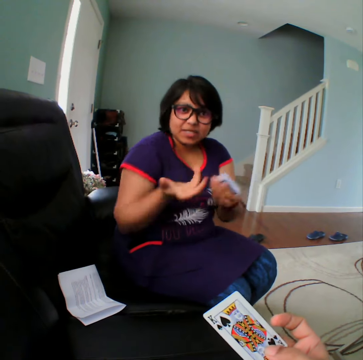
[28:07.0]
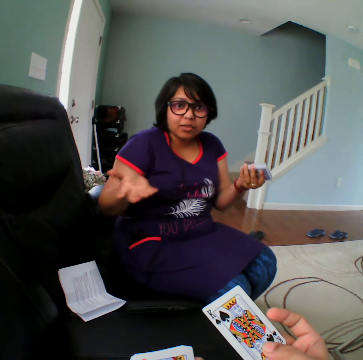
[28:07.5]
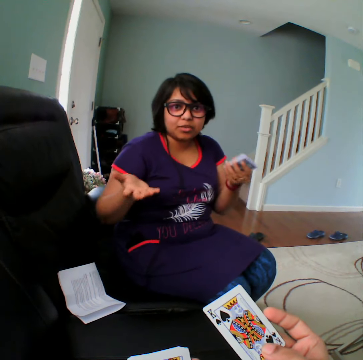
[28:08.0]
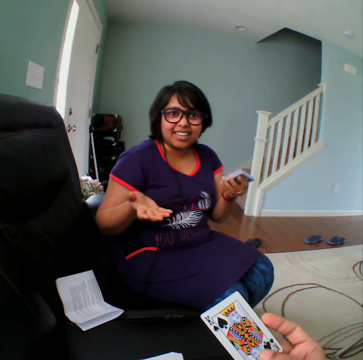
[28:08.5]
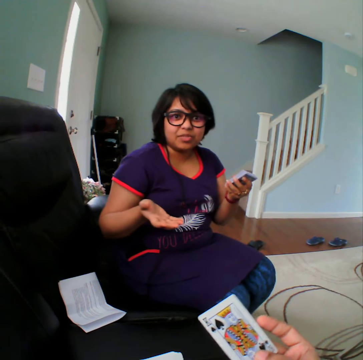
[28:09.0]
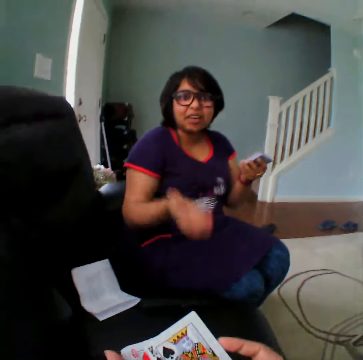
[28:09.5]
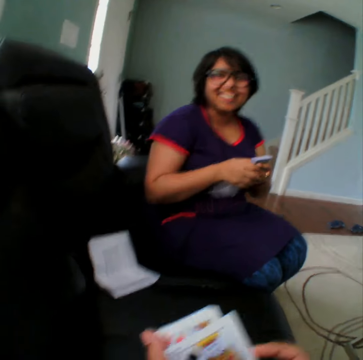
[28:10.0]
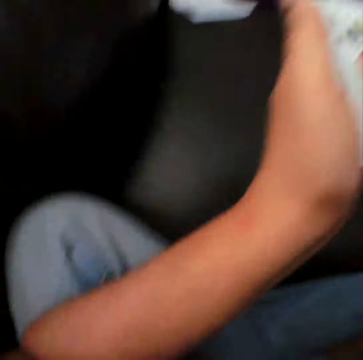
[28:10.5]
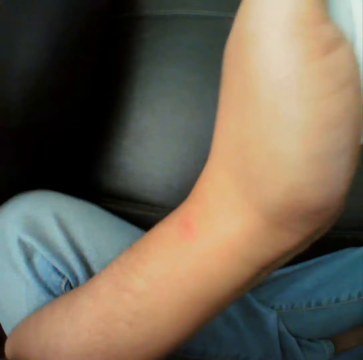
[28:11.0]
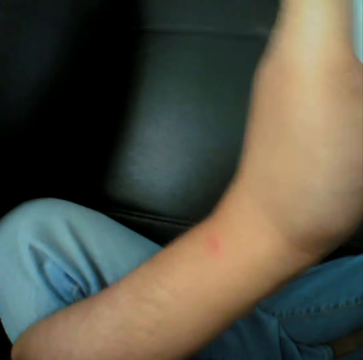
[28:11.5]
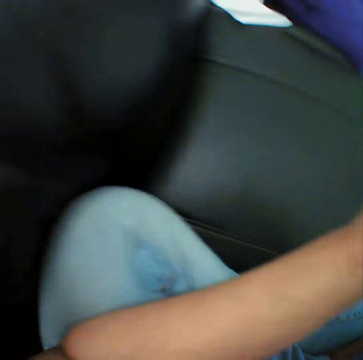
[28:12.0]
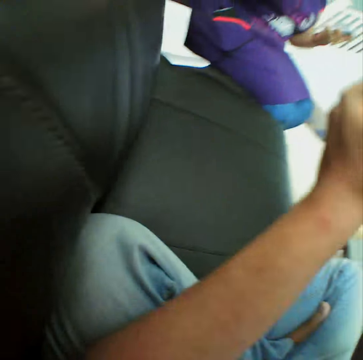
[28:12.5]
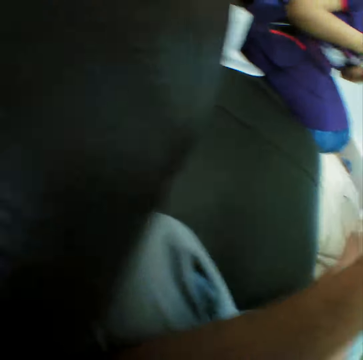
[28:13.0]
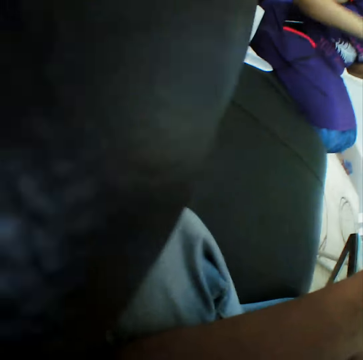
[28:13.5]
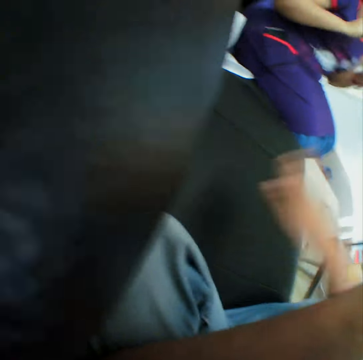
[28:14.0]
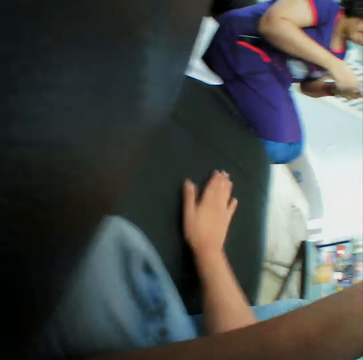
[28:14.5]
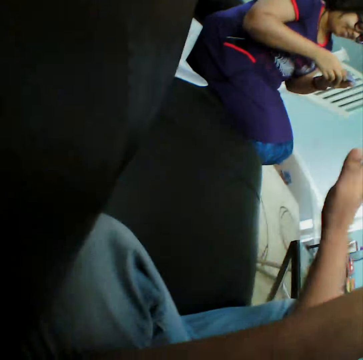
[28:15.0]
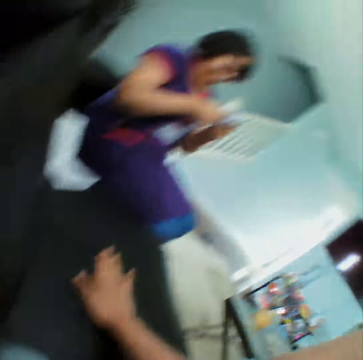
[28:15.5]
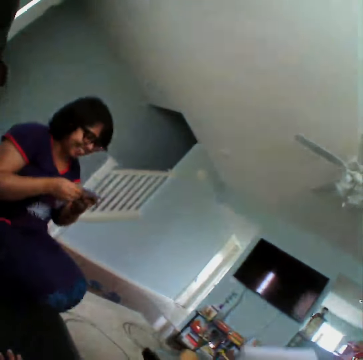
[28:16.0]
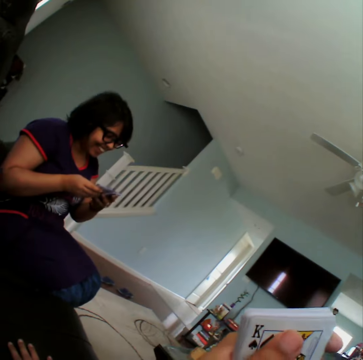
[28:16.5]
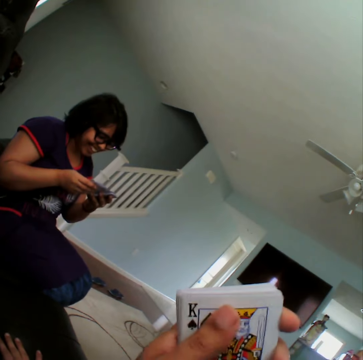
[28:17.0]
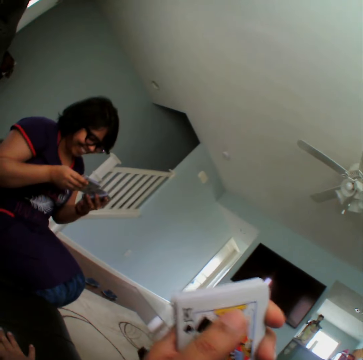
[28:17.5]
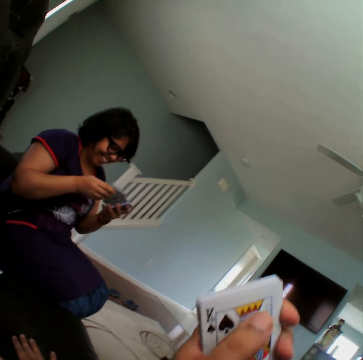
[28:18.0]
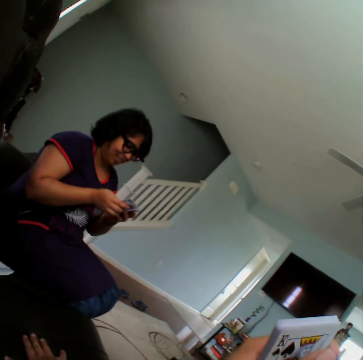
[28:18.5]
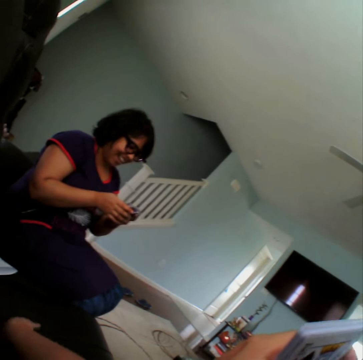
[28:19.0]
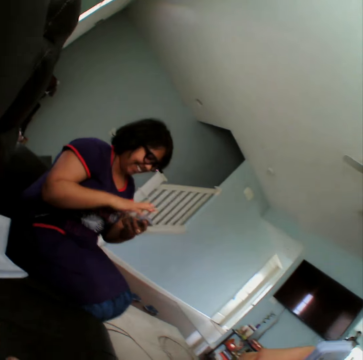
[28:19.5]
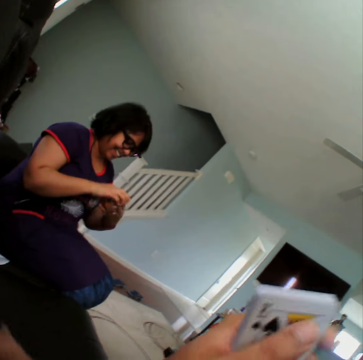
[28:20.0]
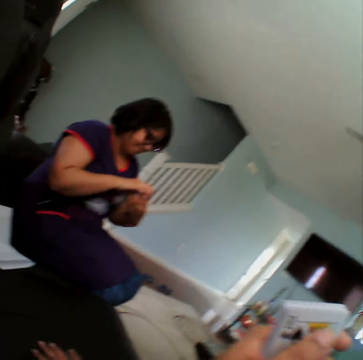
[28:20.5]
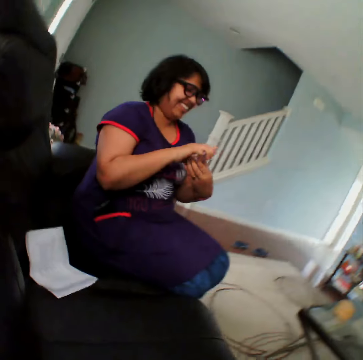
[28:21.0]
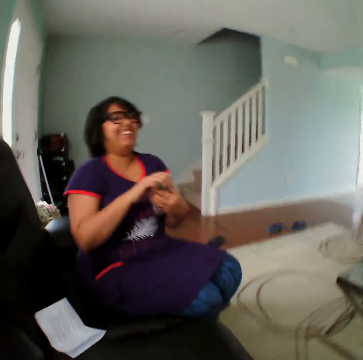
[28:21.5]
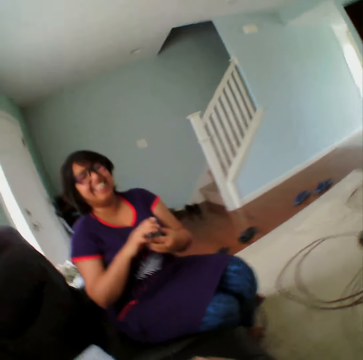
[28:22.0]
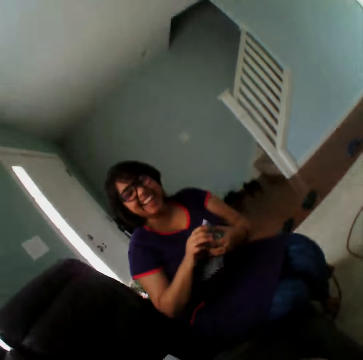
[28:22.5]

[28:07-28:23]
The camera wearer converses with a woman. They hit the couch. They converse with the woman.

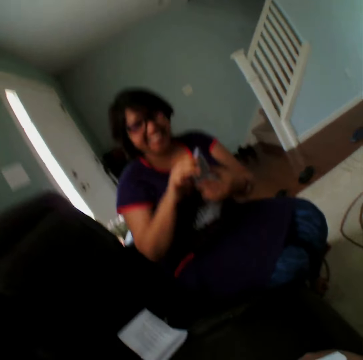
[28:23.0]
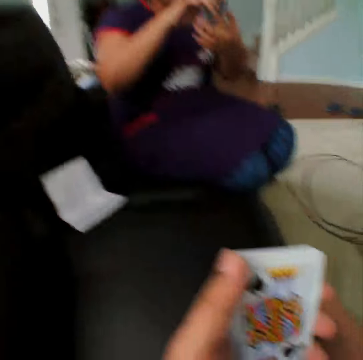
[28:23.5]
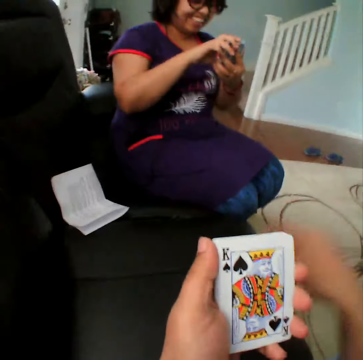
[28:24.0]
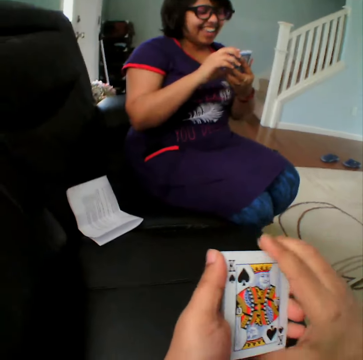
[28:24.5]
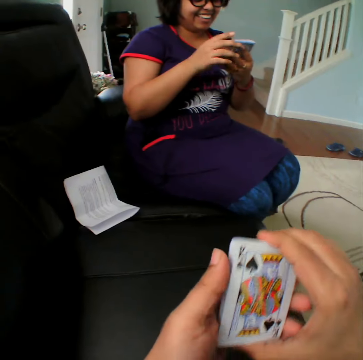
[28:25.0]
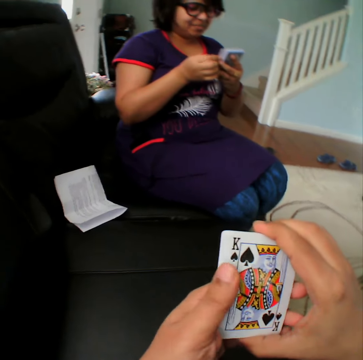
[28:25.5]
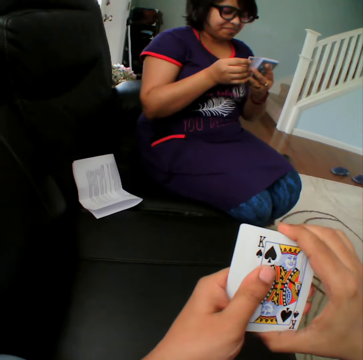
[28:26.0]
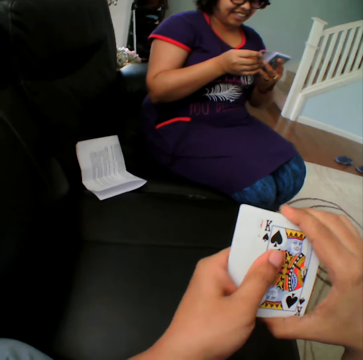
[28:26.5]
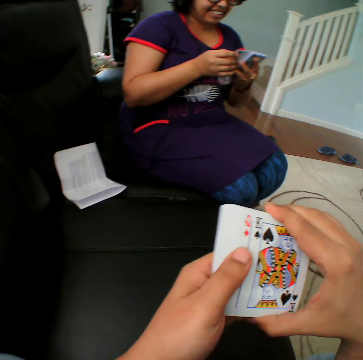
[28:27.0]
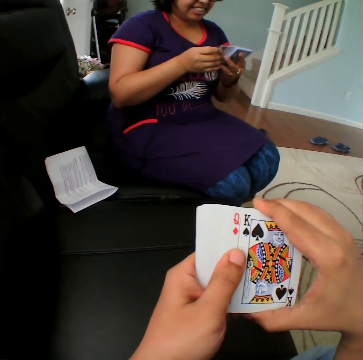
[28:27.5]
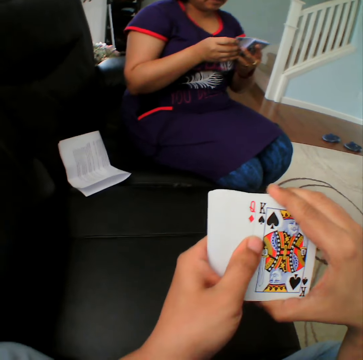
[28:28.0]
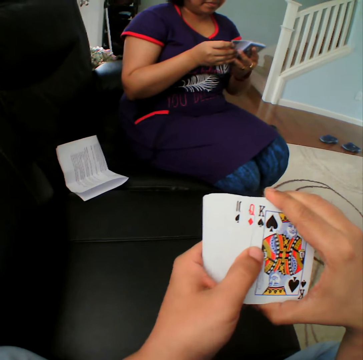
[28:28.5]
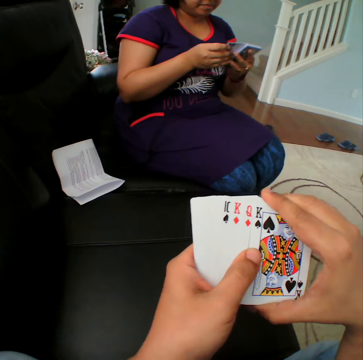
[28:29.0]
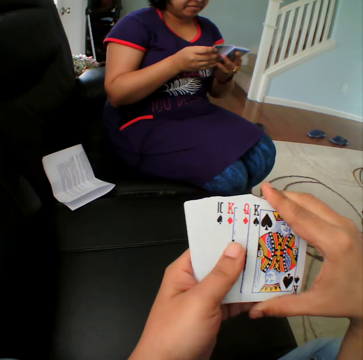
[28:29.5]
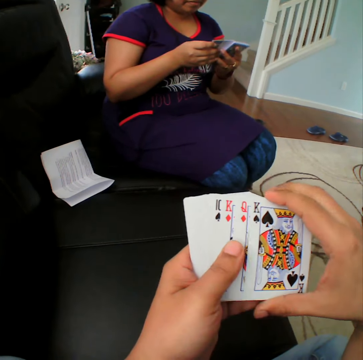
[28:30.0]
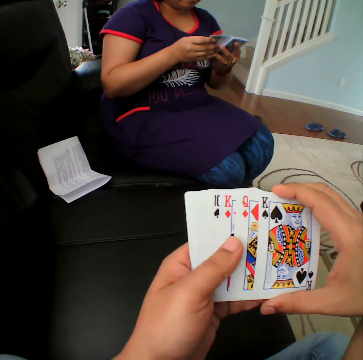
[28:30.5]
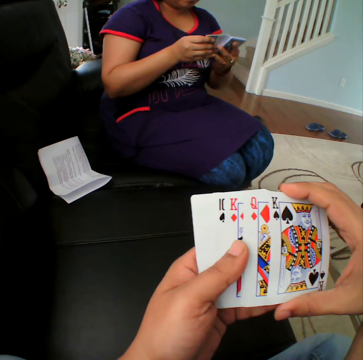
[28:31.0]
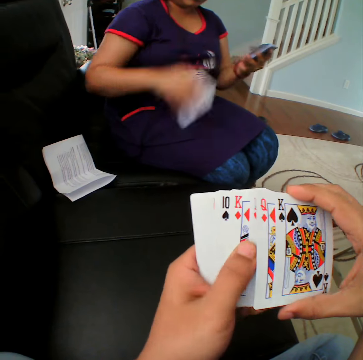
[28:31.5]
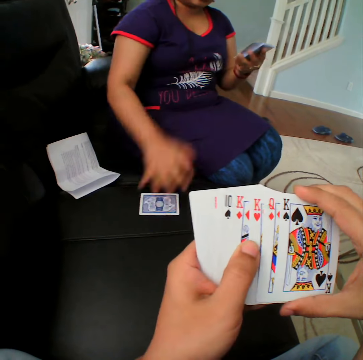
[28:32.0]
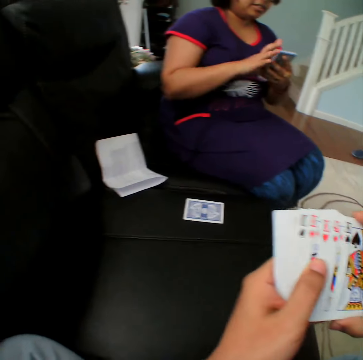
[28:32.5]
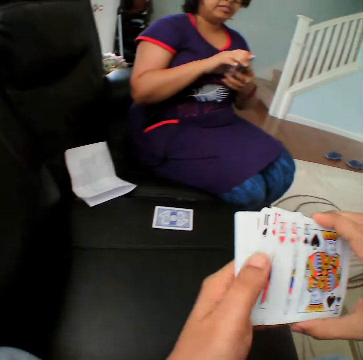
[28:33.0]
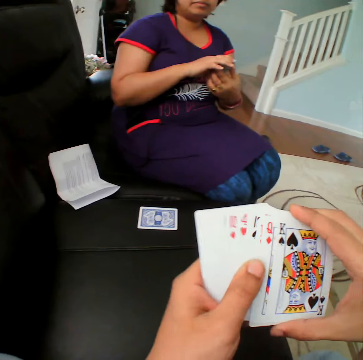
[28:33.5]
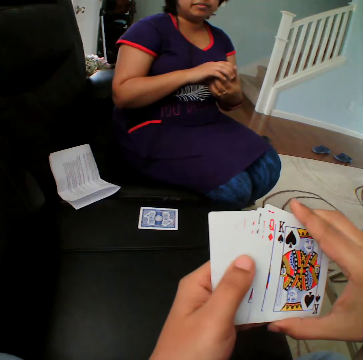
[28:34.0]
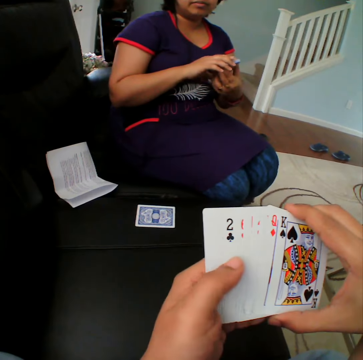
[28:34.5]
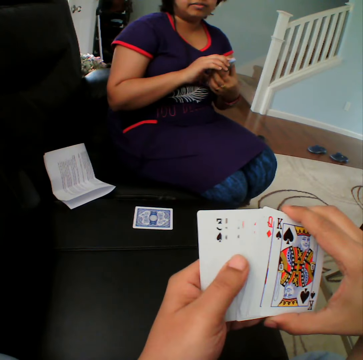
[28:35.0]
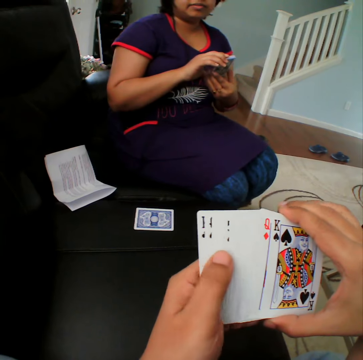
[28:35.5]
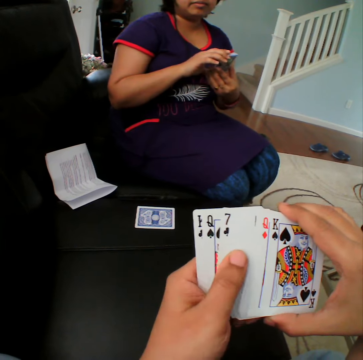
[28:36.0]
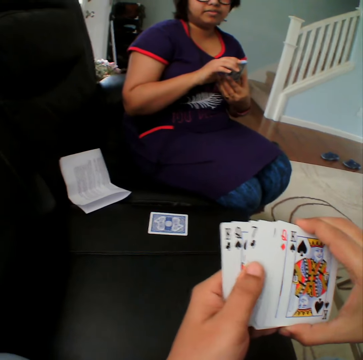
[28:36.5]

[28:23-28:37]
The camera wearer holds the cards. They select the cards. They move the cards in the hands. A person places the card in the couch. The camera wearer selects the cards.

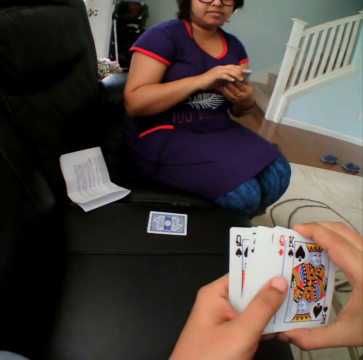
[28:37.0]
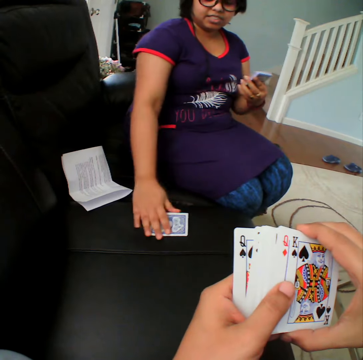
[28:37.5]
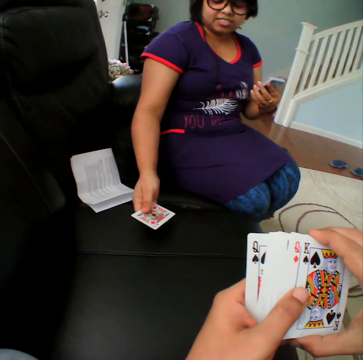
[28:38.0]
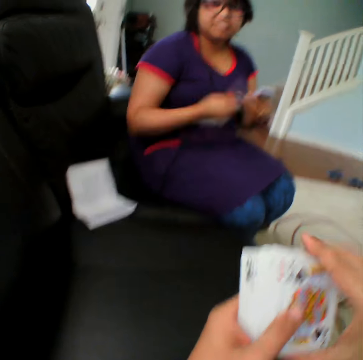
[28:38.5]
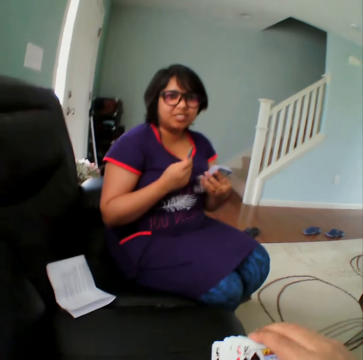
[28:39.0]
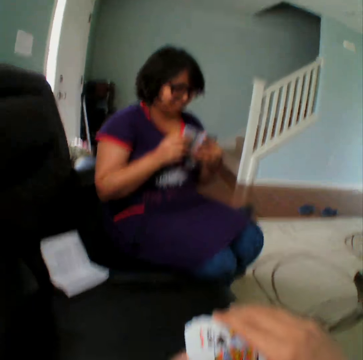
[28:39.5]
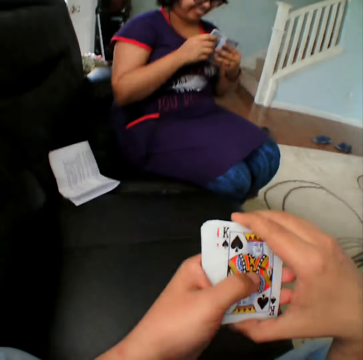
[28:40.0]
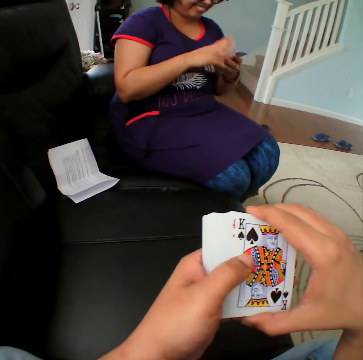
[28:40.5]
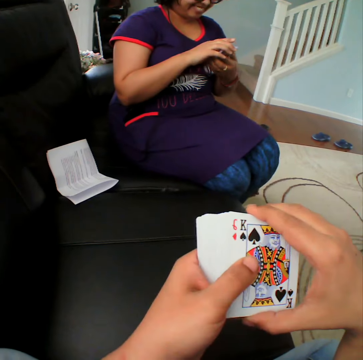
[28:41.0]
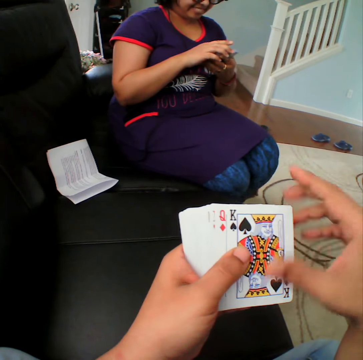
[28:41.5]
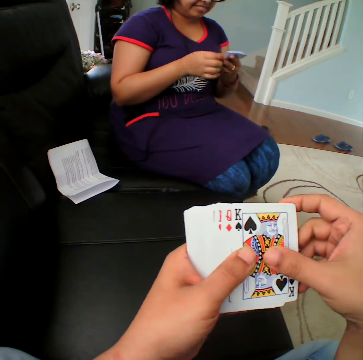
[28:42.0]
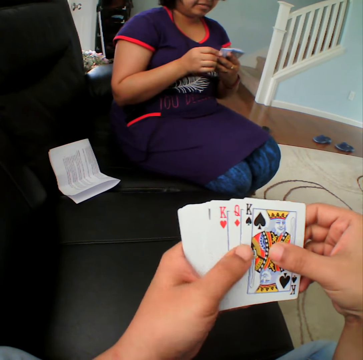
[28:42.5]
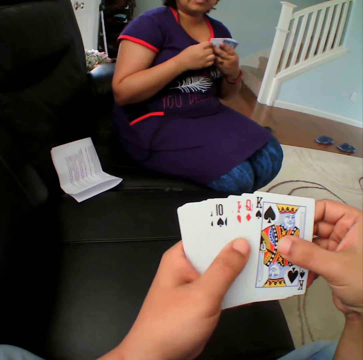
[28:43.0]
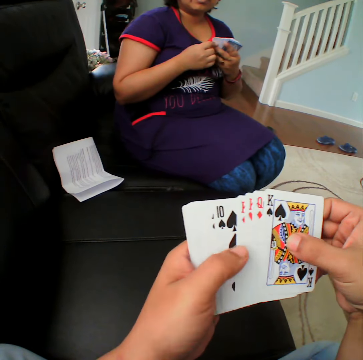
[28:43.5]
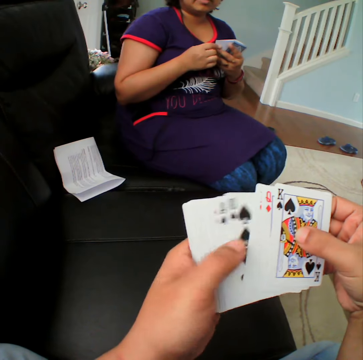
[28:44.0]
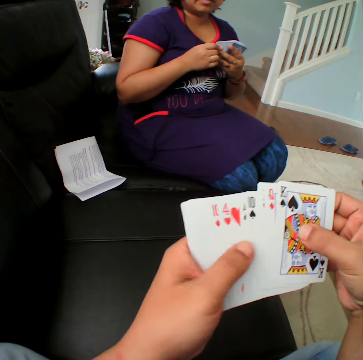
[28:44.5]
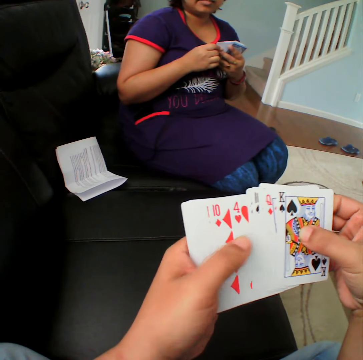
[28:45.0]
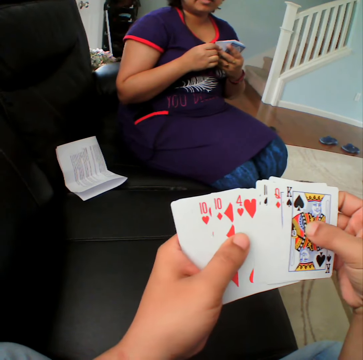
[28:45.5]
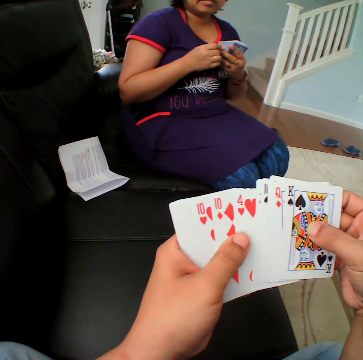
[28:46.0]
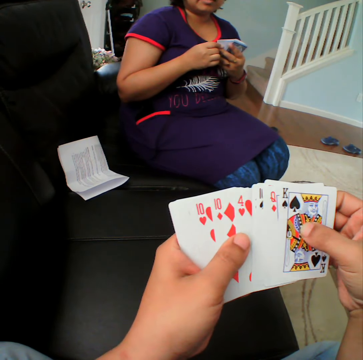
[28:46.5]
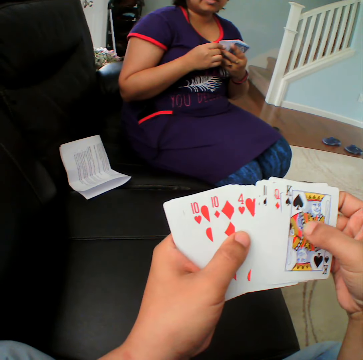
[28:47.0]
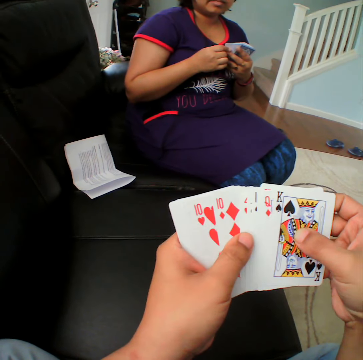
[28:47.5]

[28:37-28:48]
A person picks the card down. The person turns the card. The person takes the card. The camera wearer selects the cards. They move the cards in the hands.
